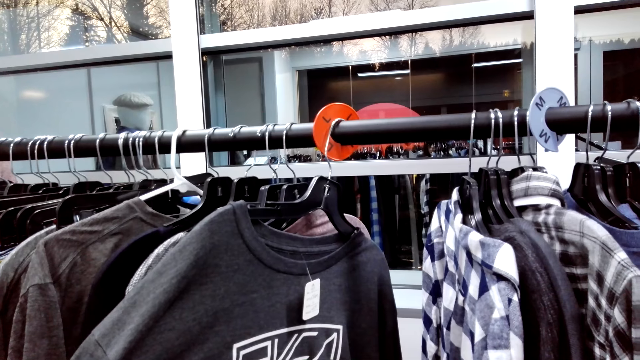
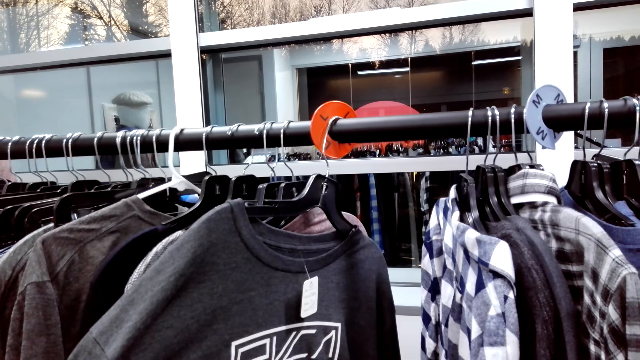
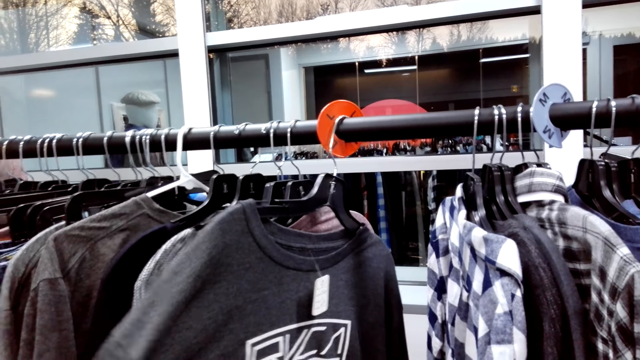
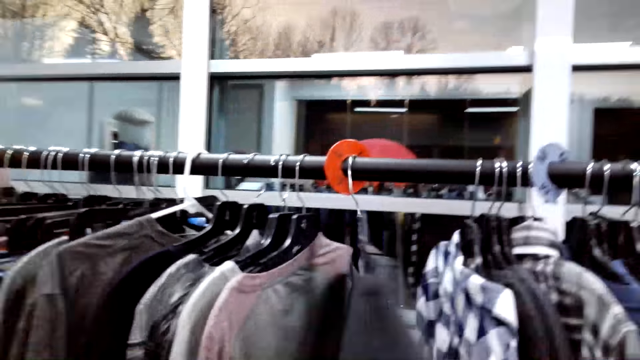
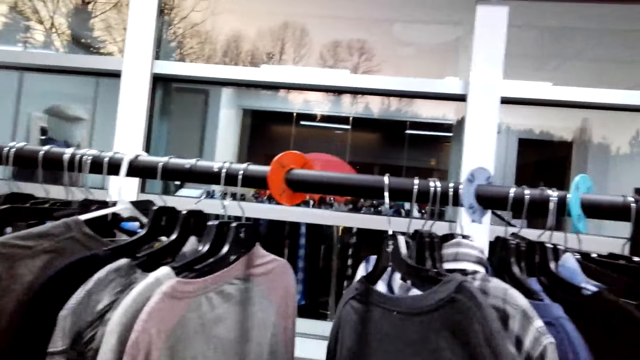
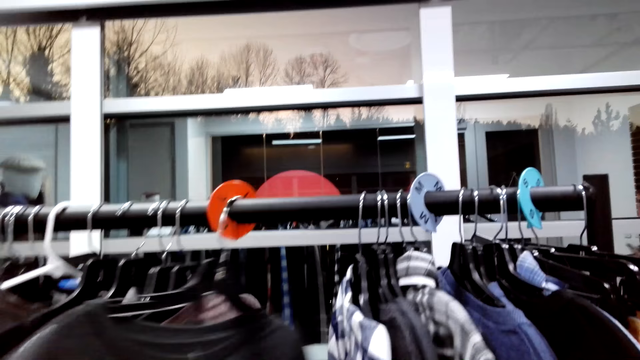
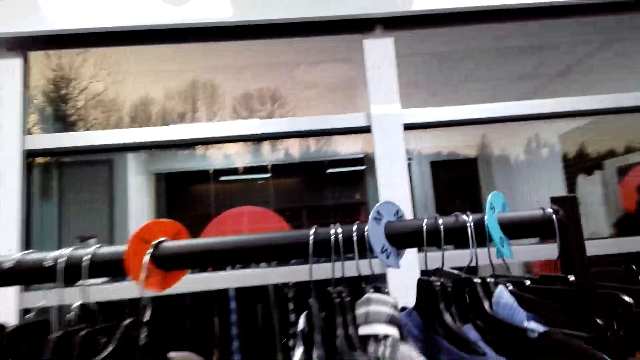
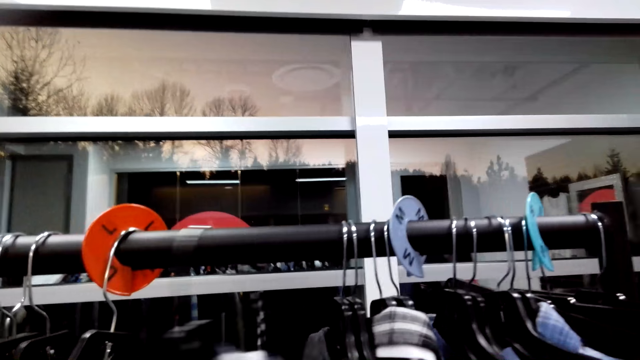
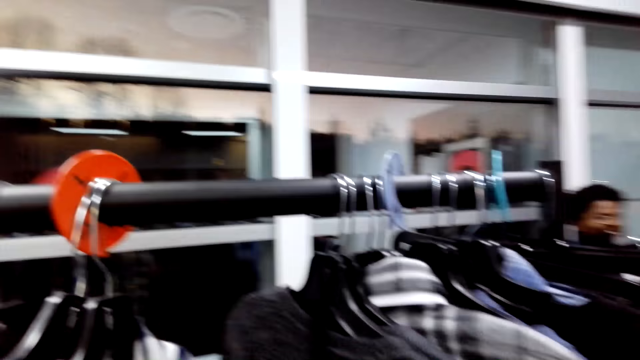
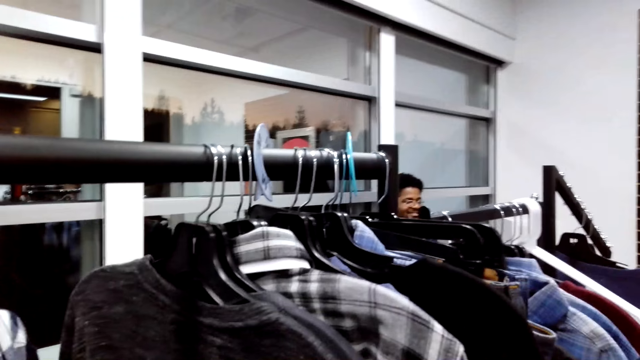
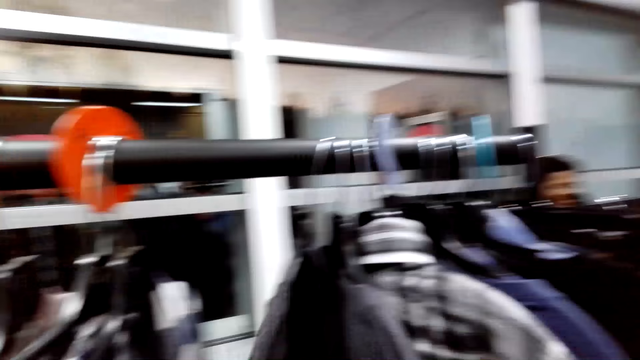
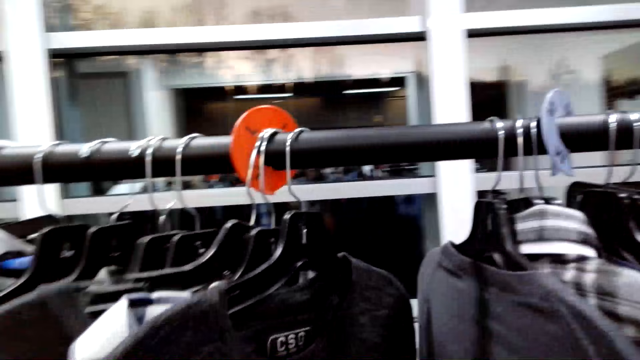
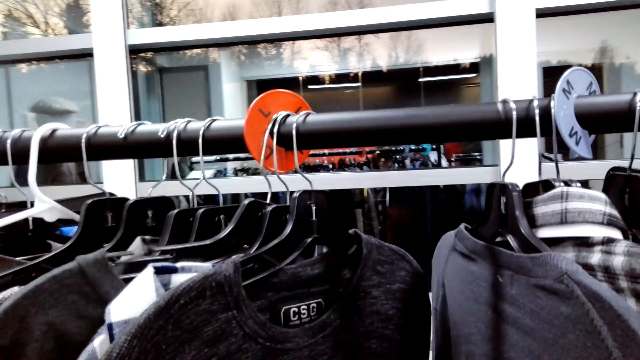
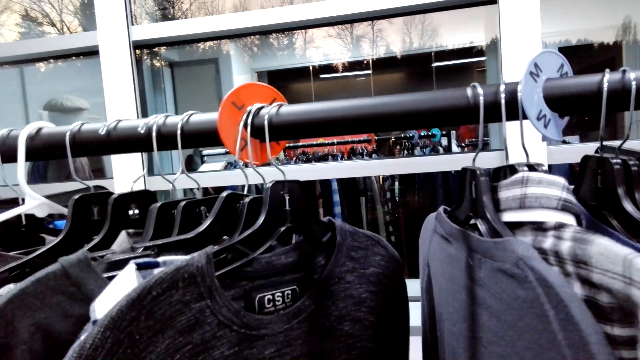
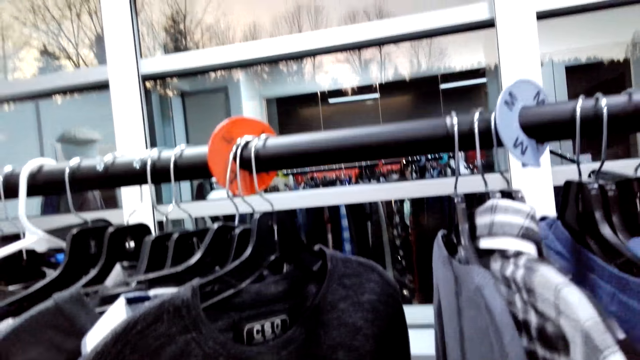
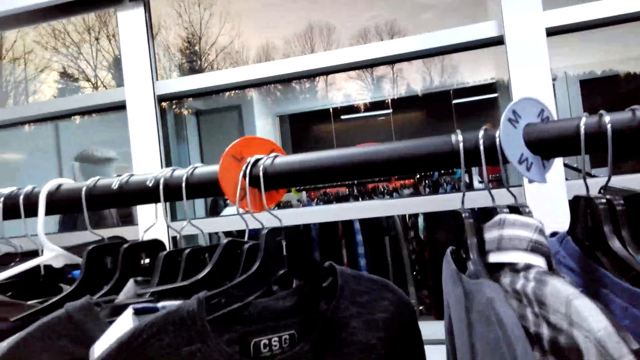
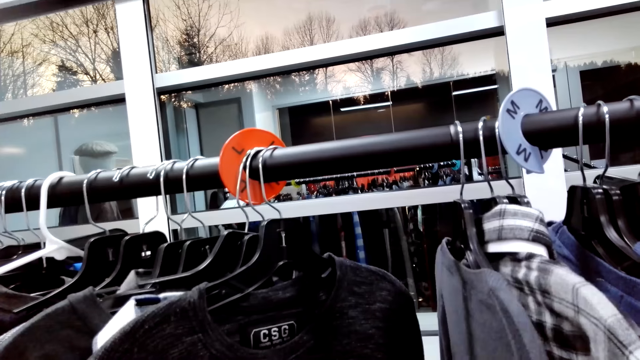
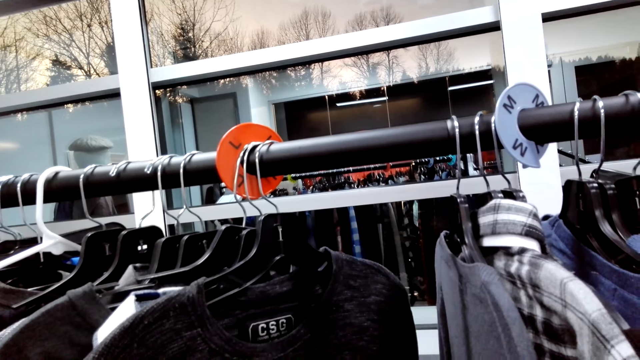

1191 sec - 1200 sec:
The camera wearer flips through the clothes.

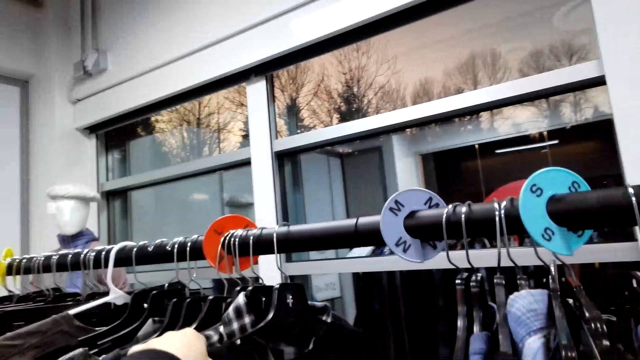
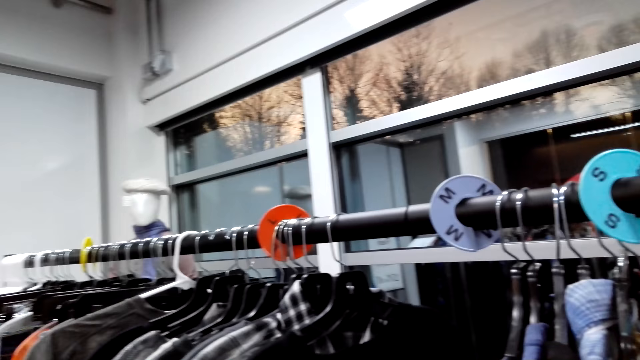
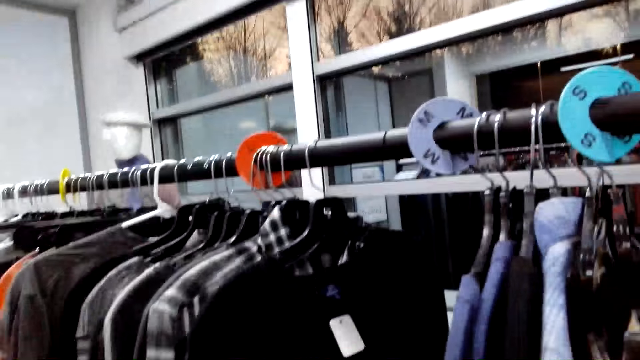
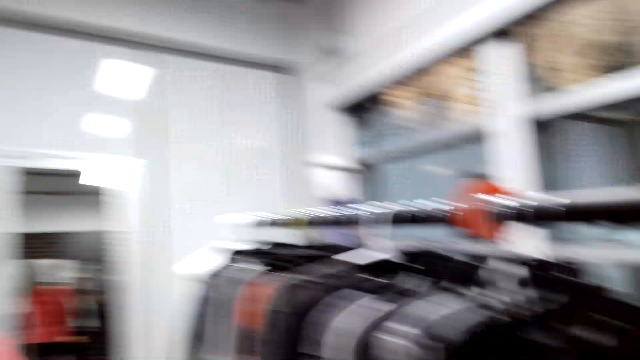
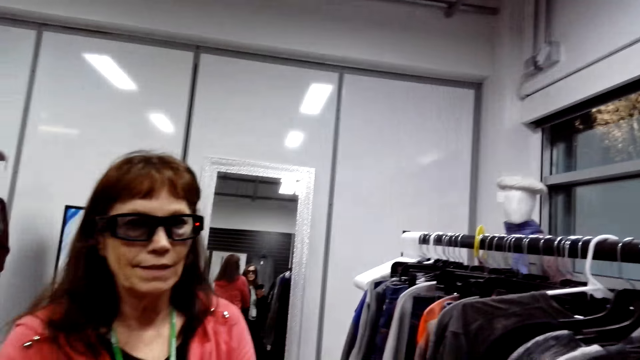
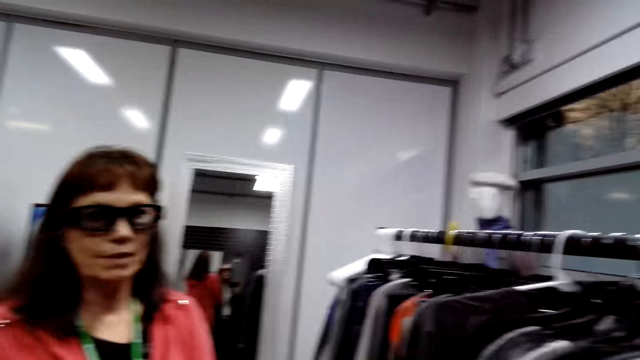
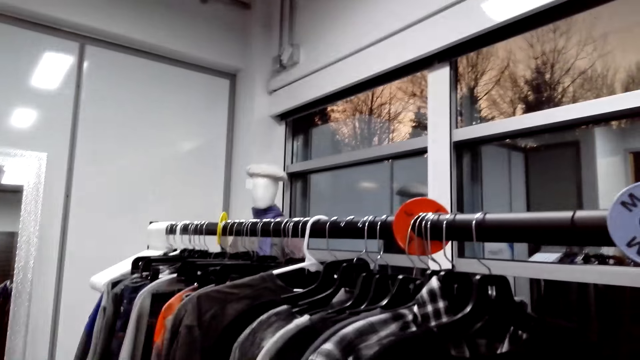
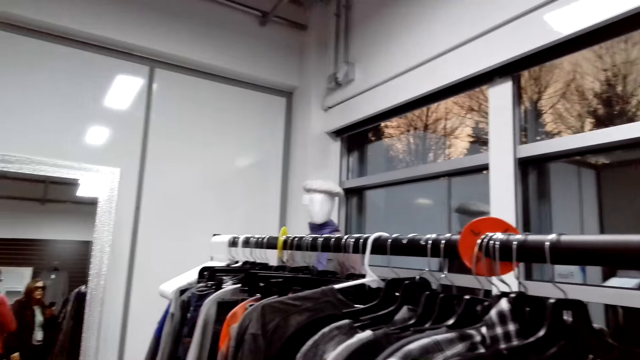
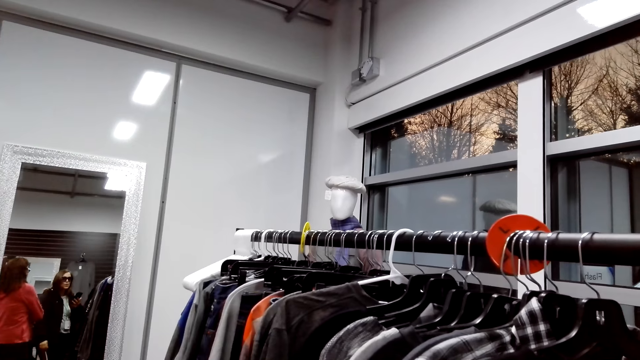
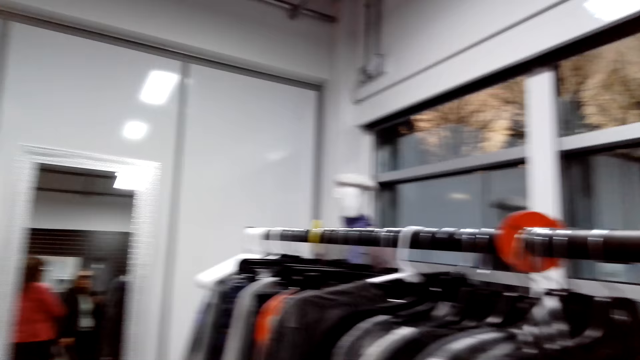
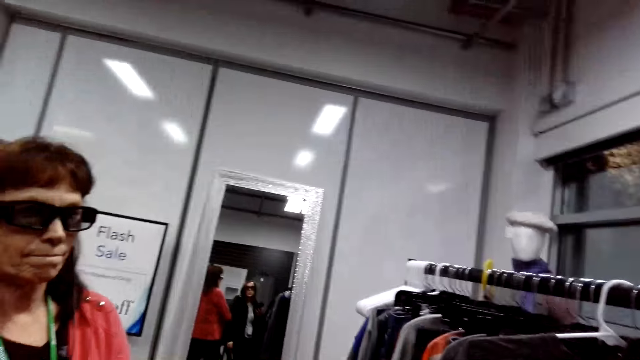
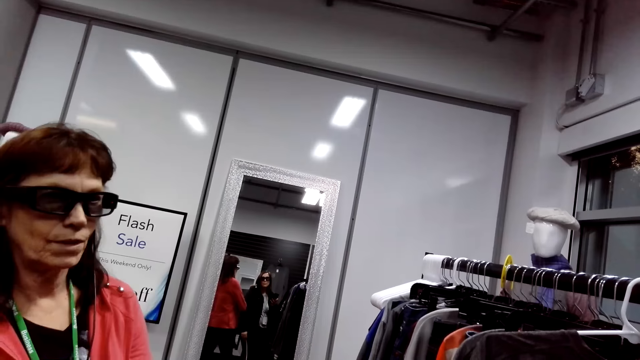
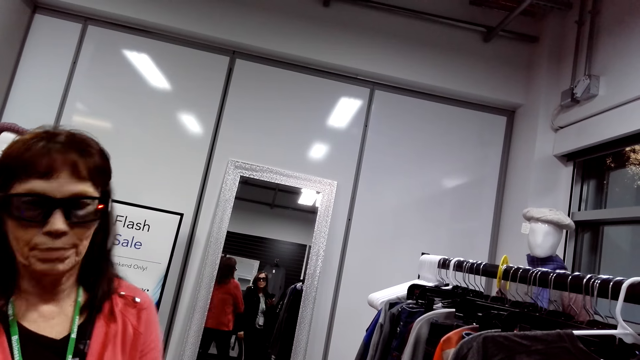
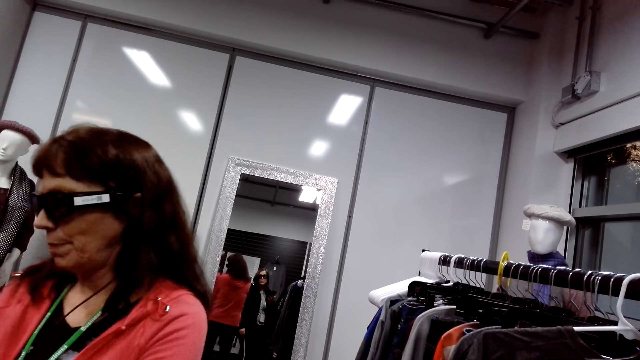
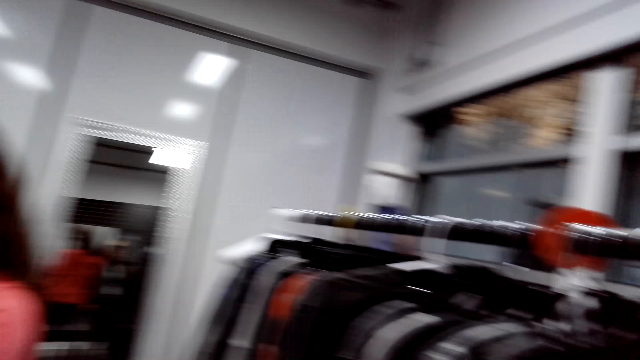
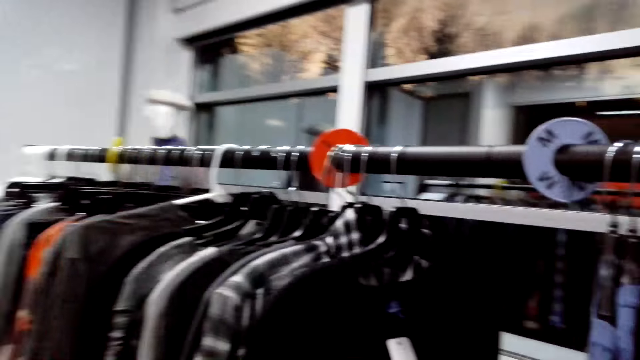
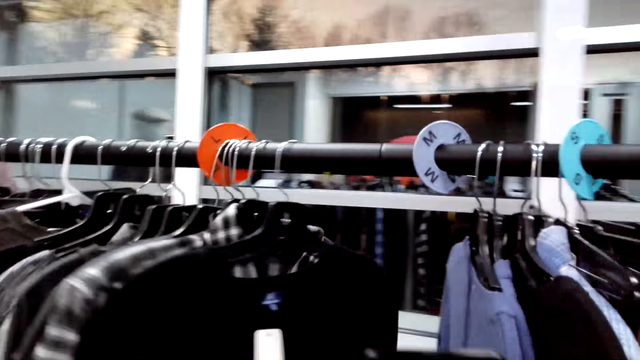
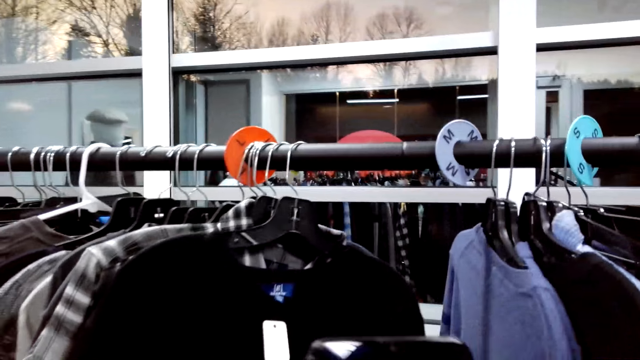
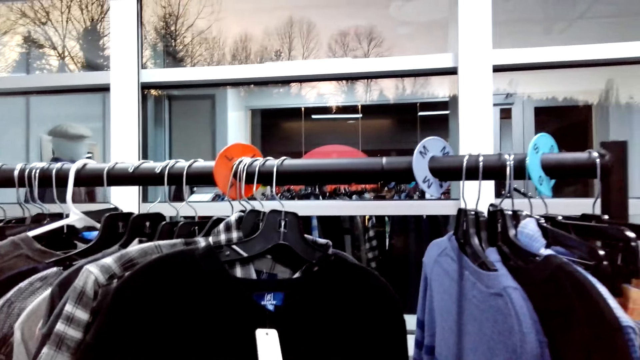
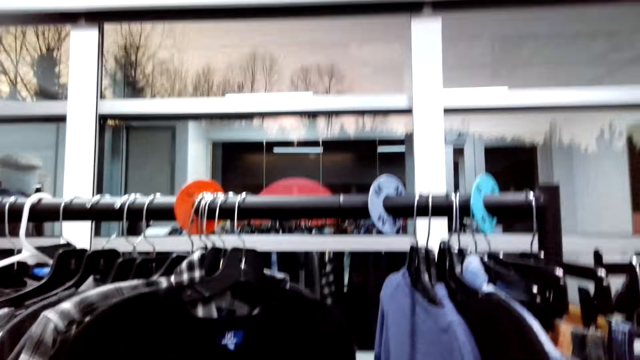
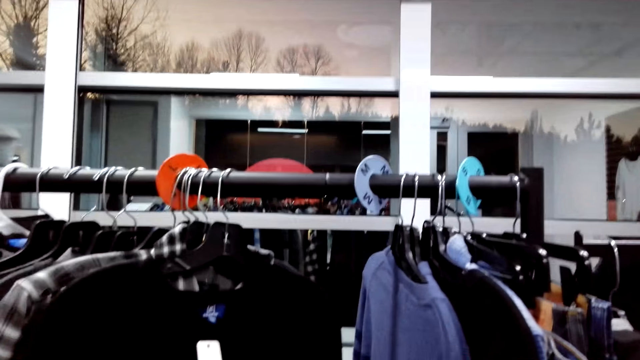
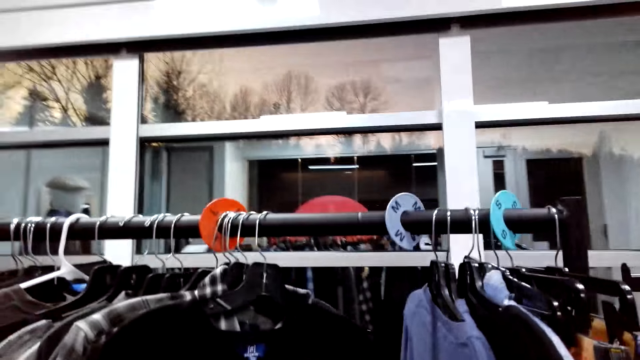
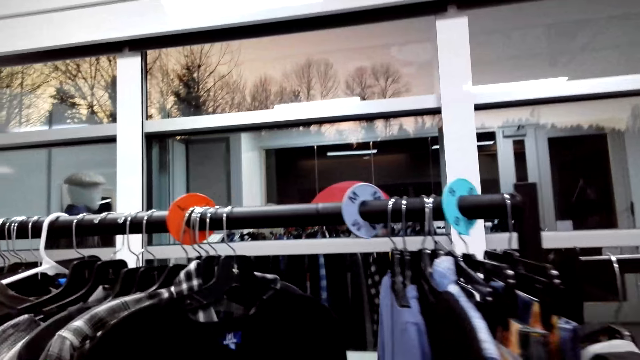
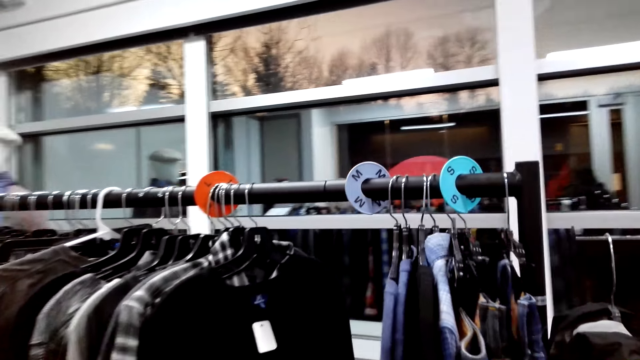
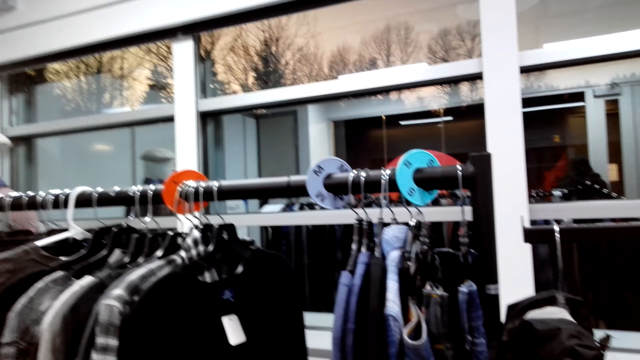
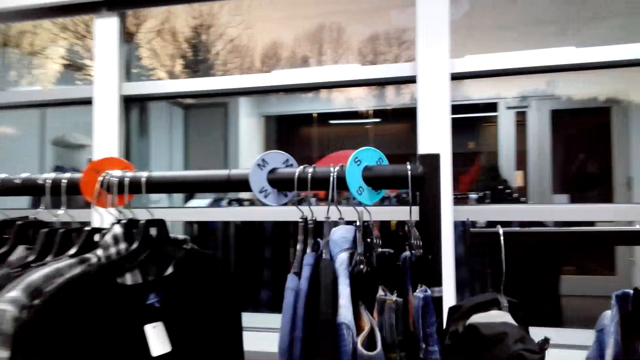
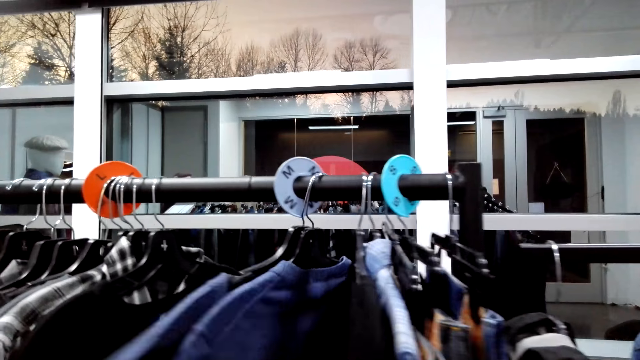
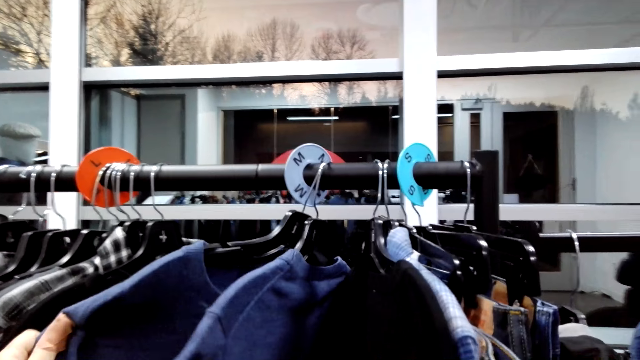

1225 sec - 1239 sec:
The camera wearer looks around. They check the cloth.
